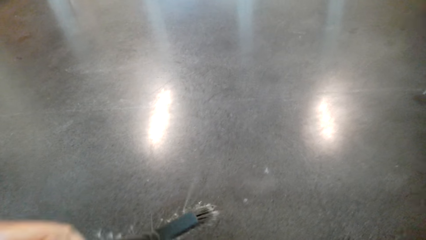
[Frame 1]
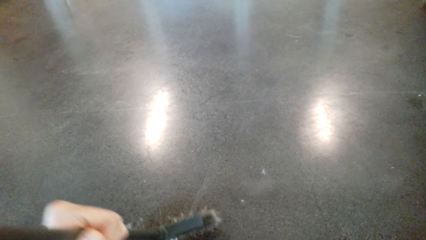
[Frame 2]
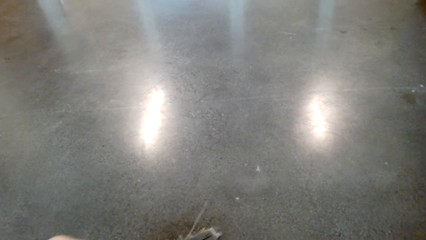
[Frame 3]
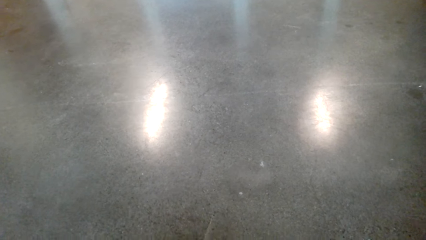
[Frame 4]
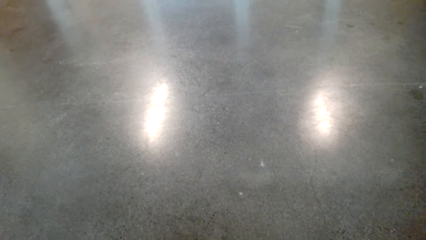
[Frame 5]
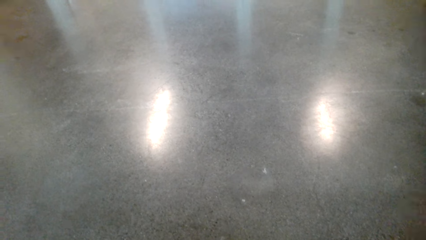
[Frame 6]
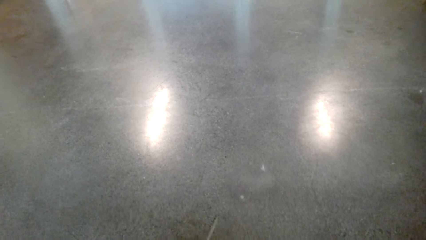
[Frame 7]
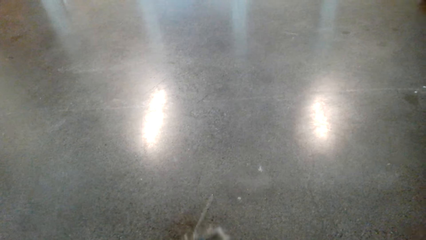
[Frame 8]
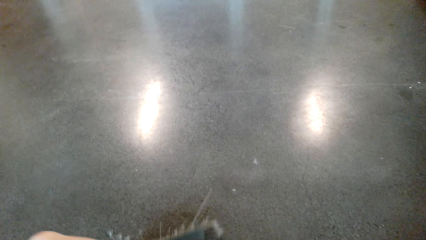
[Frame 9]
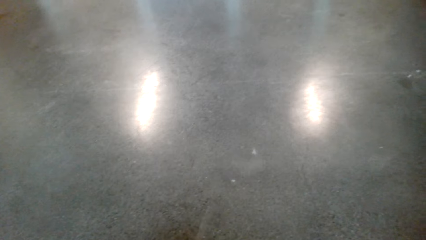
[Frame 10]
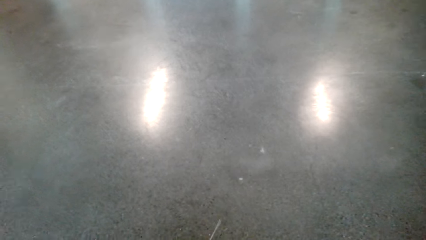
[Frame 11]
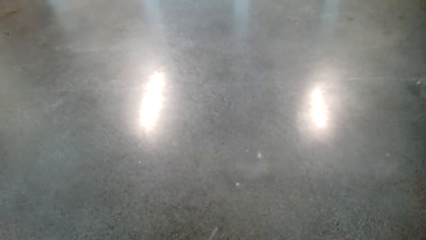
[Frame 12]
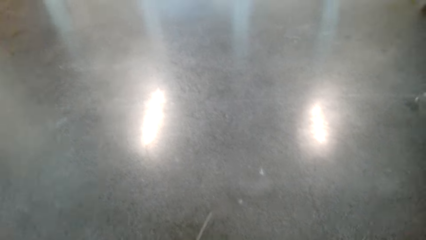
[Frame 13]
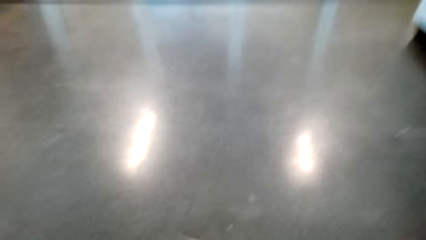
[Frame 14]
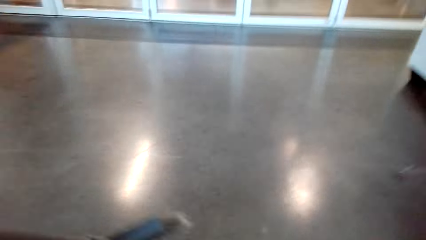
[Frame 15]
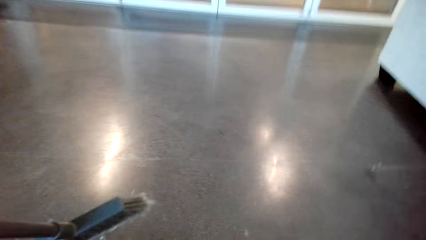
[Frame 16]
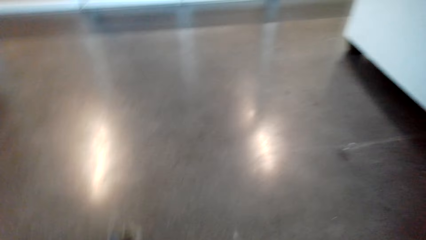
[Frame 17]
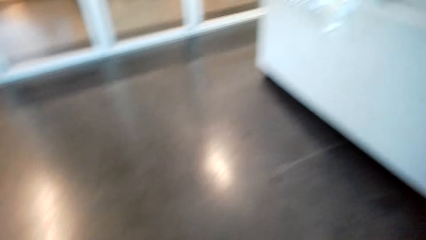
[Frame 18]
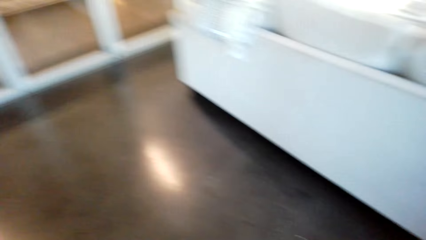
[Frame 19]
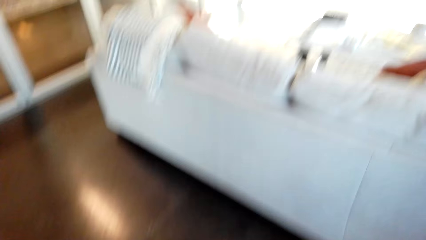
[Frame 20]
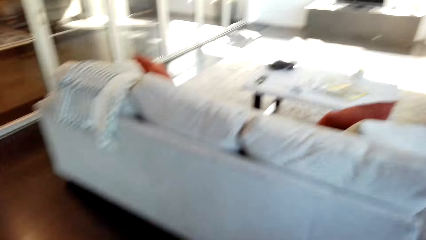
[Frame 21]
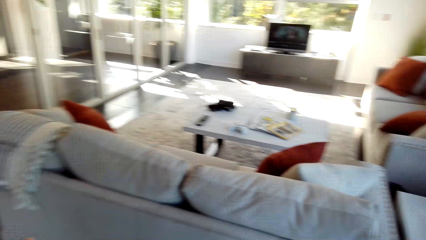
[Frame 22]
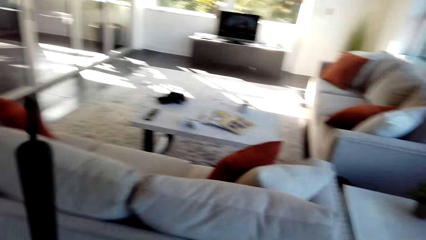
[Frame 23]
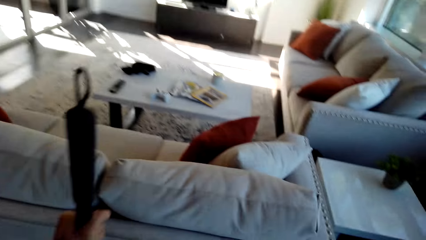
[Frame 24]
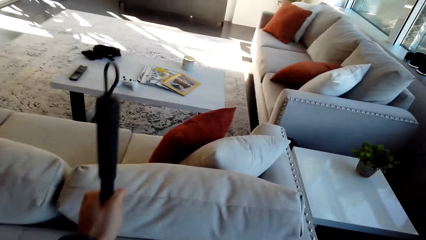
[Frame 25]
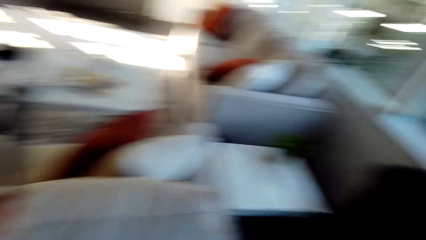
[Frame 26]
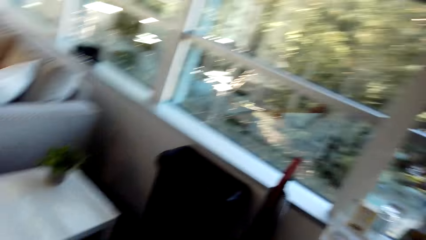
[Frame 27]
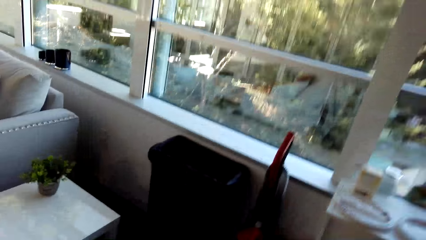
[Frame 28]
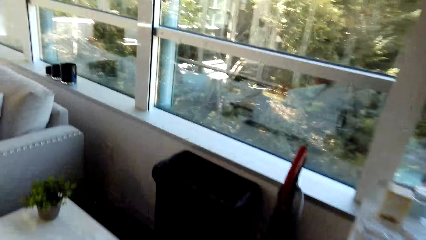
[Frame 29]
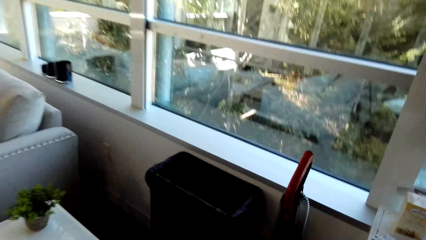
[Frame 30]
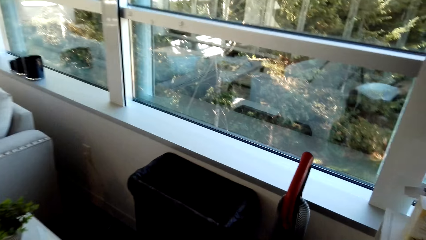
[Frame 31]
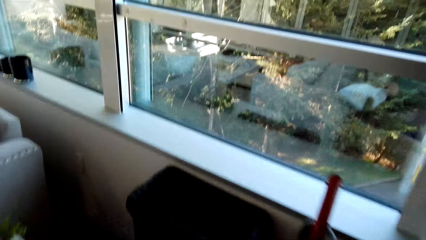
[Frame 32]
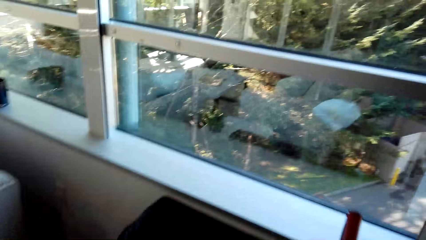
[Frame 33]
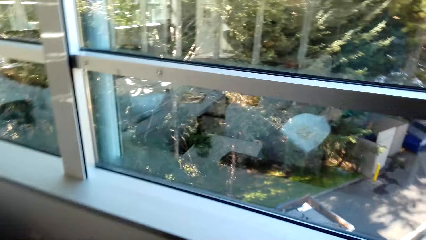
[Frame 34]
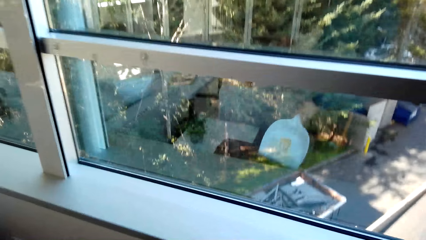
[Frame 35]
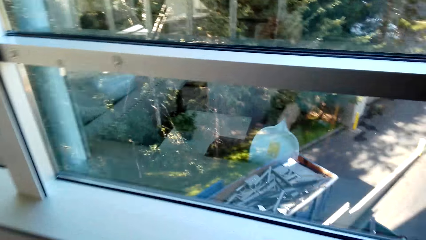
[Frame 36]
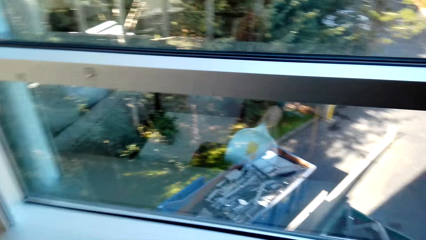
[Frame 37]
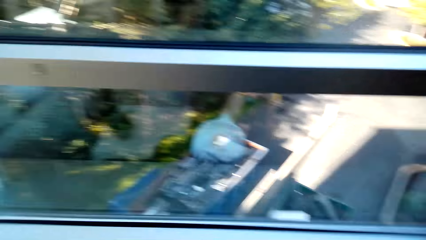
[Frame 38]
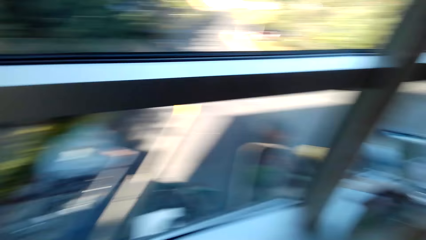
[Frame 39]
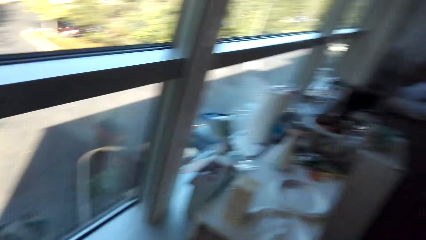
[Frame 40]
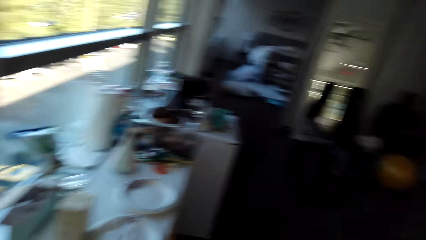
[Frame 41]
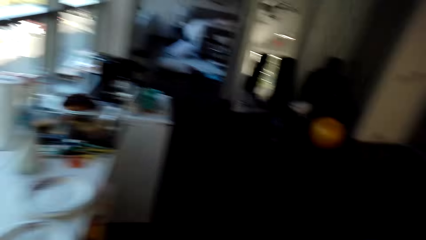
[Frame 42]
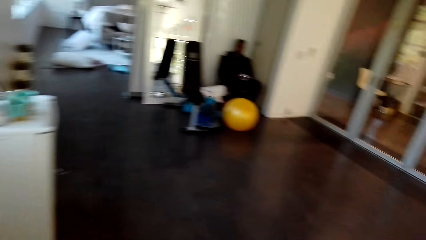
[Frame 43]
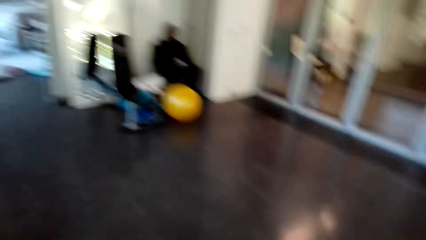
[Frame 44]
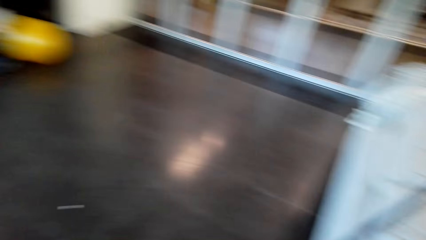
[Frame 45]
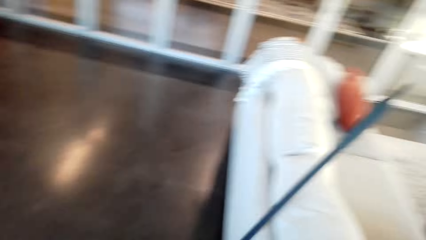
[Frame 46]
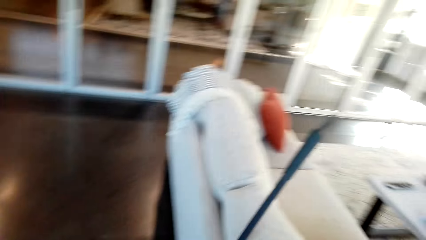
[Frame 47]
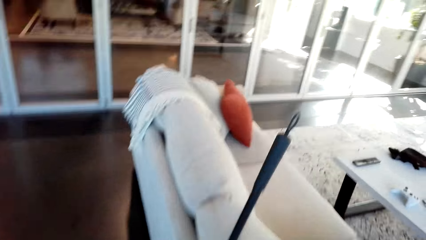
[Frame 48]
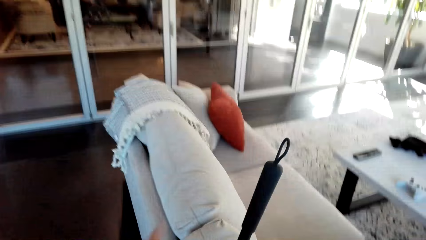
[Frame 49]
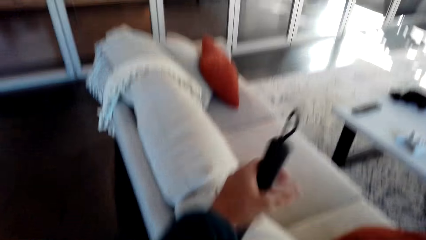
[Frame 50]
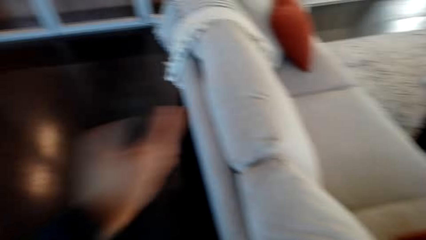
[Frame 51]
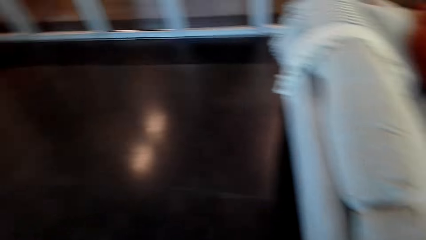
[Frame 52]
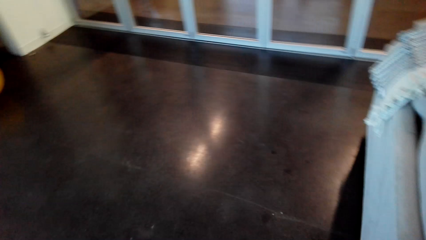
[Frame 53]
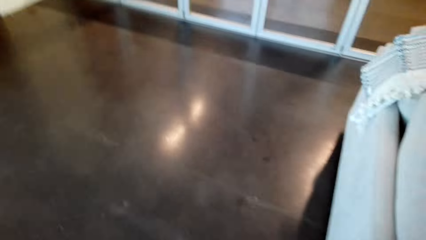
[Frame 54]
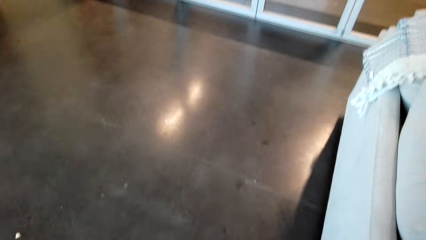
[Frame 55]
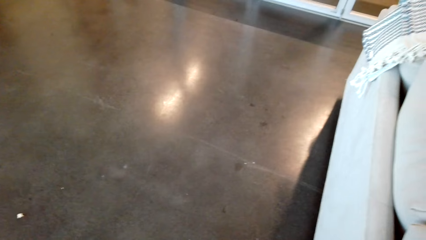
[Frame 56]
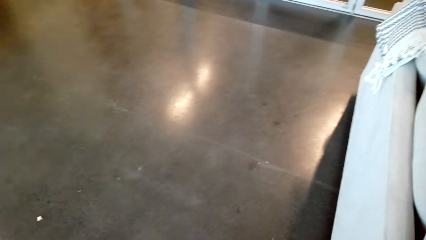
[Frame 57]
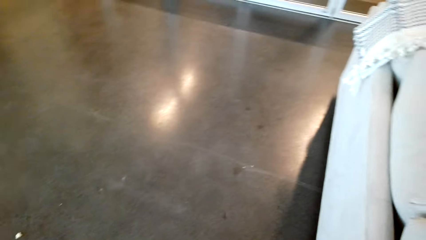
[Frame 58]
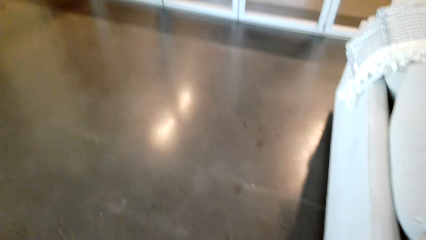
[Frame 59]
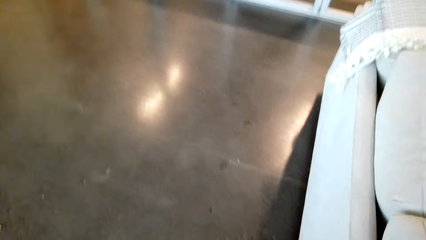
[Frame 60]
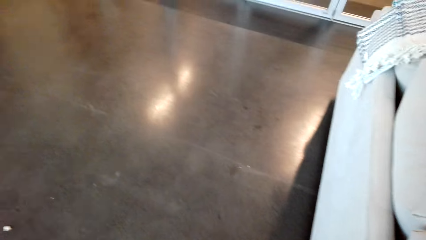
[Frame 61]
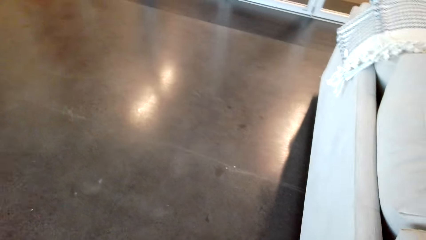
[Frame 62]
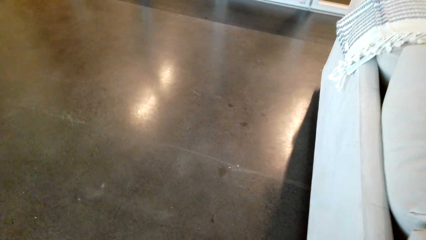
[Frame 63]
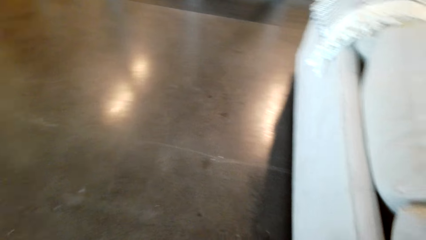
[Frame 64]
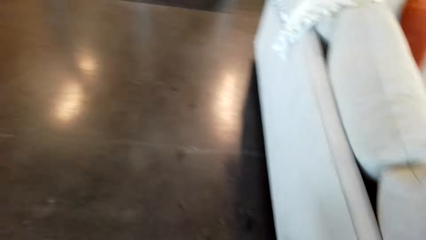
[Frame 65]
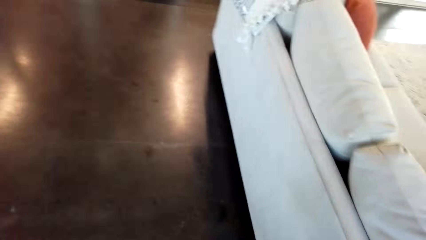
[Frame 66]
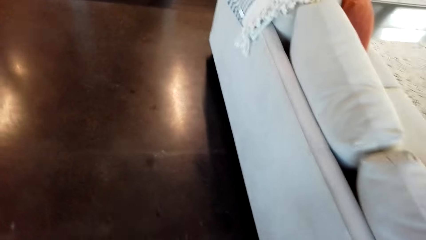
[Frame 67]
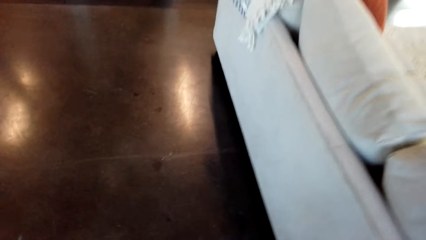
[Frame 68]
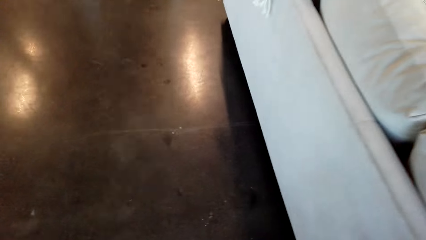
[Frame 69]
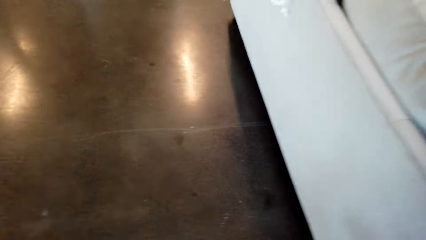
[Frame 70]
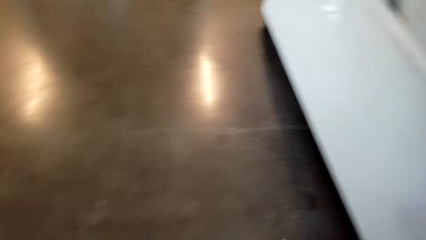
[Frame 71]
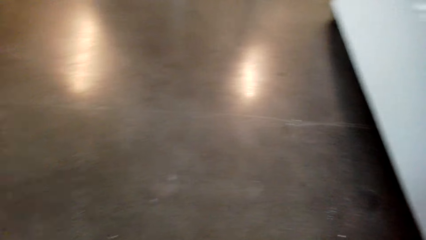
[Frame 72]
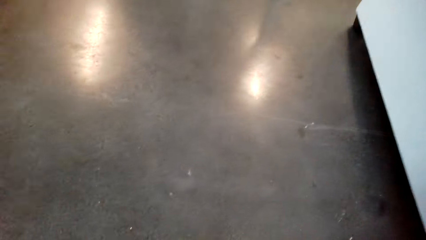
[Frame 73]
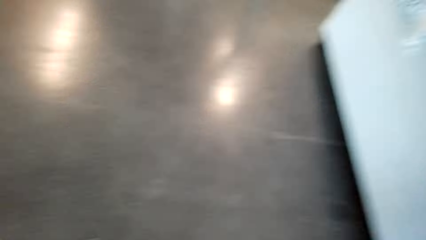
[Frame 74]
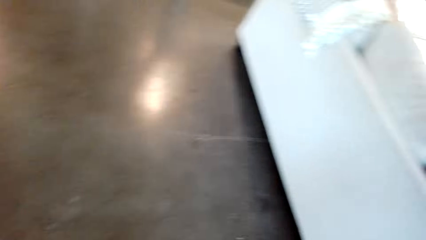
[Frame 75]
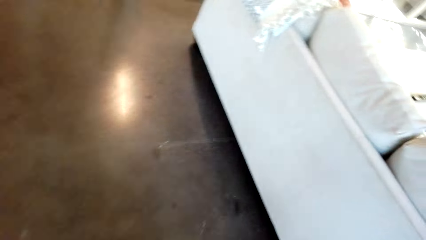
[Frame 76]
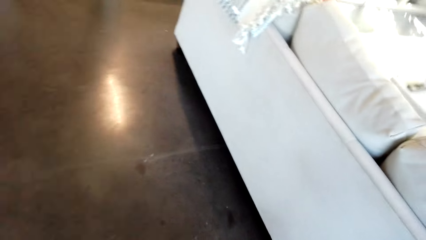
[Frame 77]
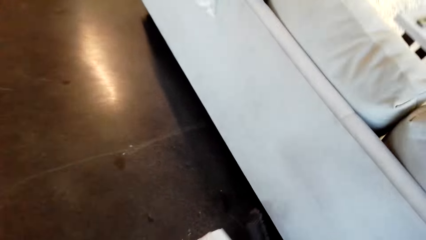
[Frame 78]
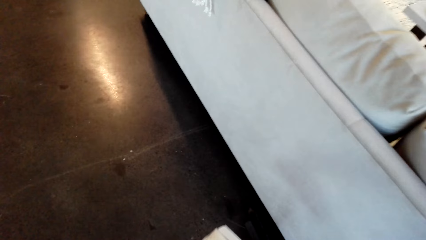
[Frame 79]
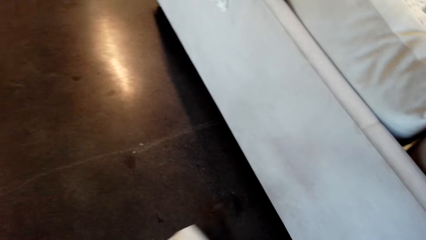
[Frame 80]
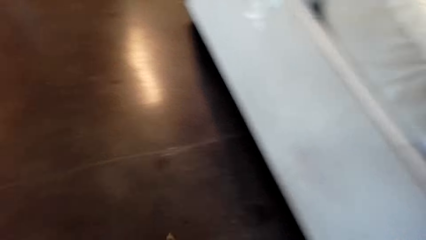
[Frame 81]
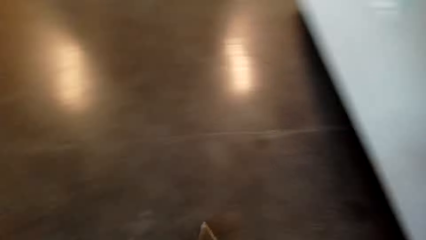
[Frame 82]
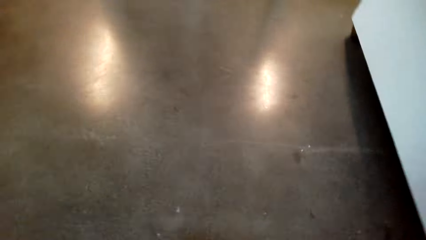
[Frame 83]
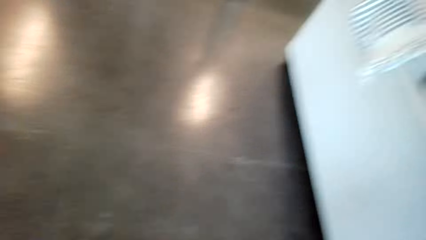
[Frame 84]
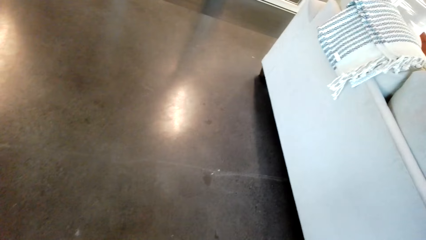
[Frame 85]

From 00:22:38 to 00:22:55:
The camera wearer puts the brush down and walks around the house. They pour the dirt in the dustbin. They put some rubbish on the bin. They take a broom and sweep the house with the broom.
